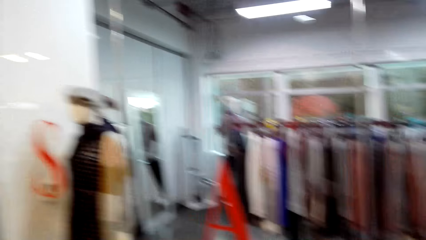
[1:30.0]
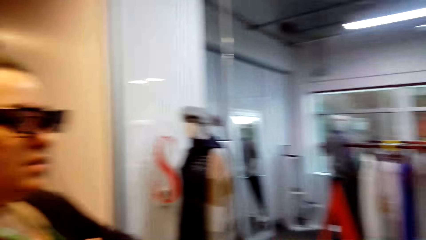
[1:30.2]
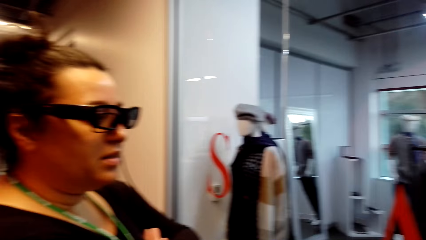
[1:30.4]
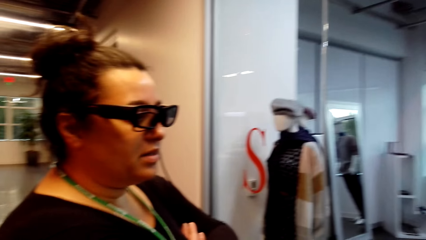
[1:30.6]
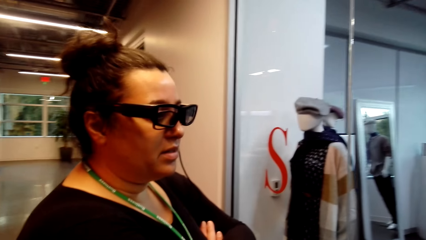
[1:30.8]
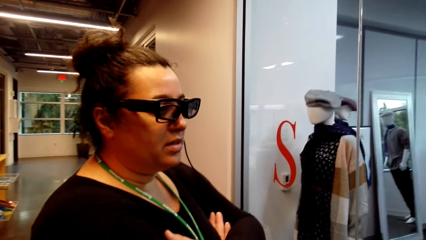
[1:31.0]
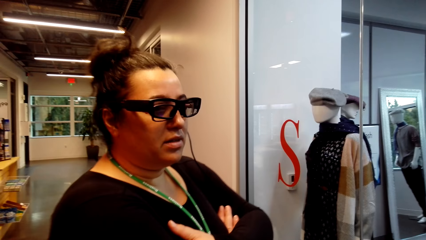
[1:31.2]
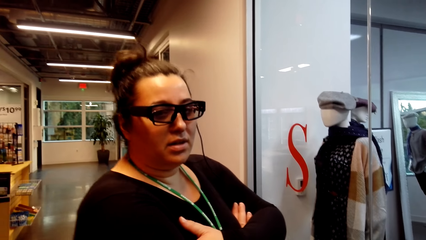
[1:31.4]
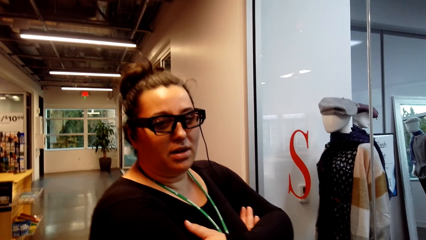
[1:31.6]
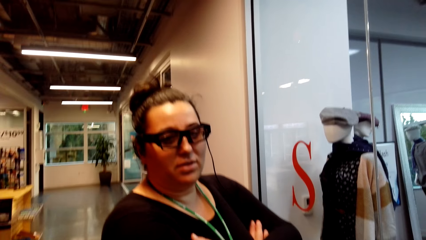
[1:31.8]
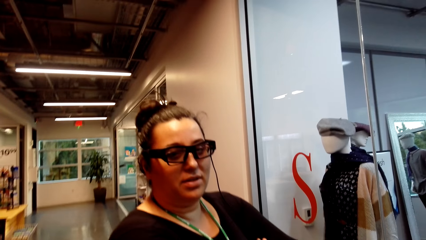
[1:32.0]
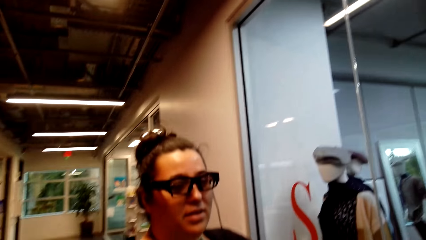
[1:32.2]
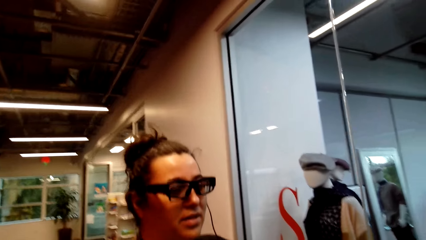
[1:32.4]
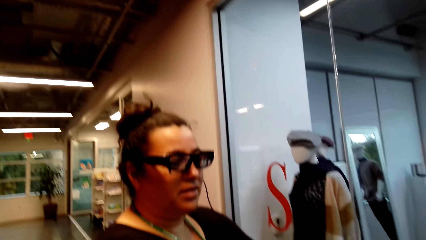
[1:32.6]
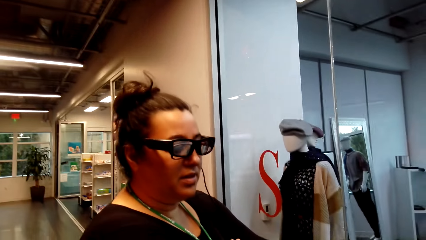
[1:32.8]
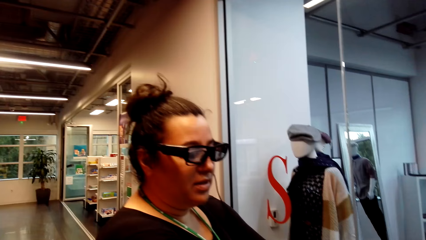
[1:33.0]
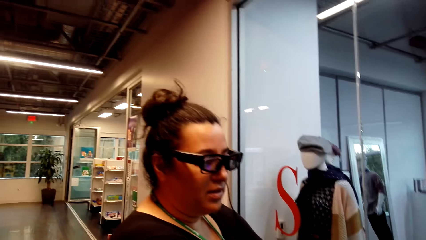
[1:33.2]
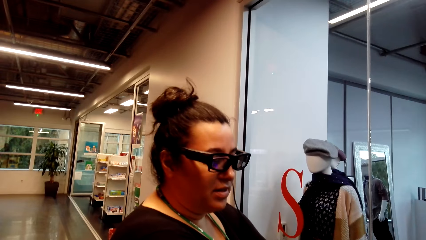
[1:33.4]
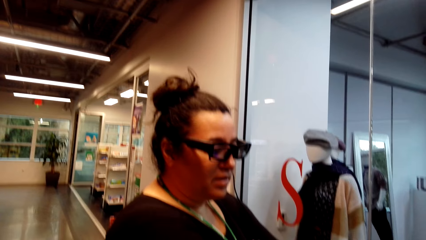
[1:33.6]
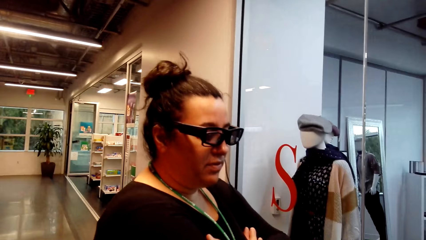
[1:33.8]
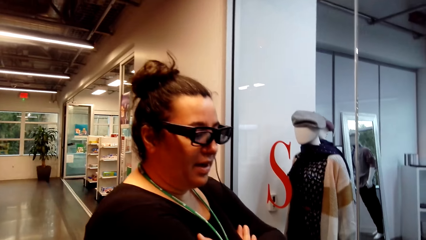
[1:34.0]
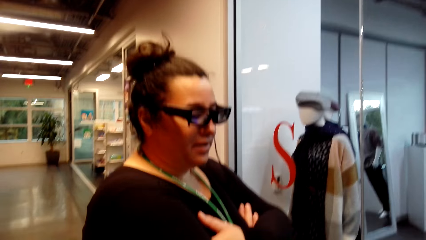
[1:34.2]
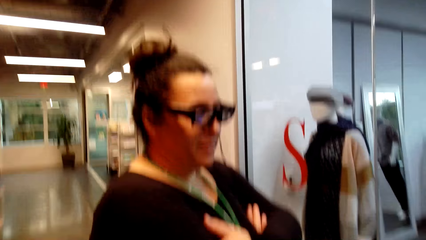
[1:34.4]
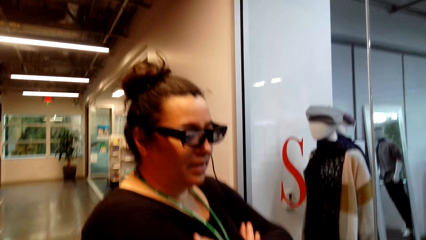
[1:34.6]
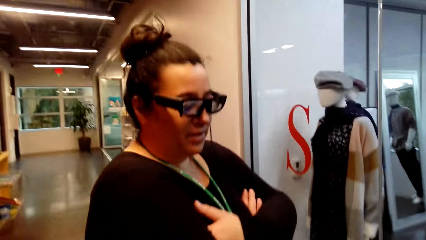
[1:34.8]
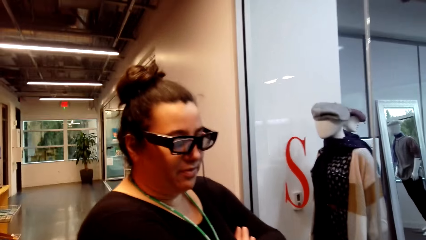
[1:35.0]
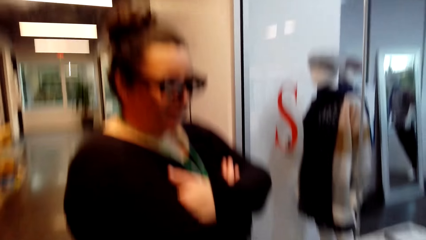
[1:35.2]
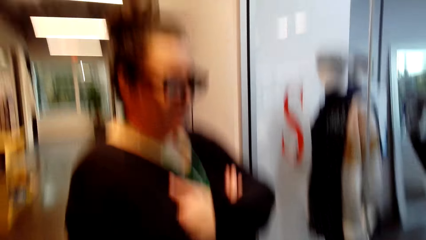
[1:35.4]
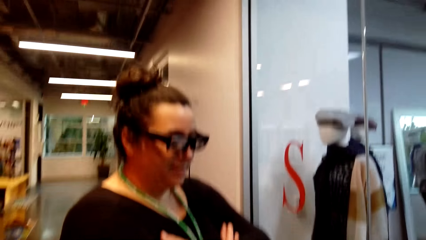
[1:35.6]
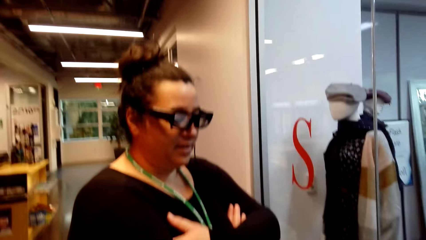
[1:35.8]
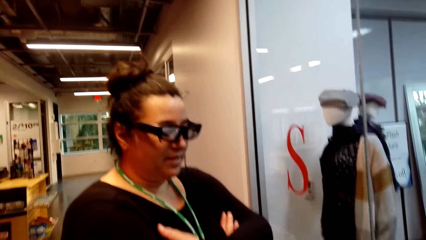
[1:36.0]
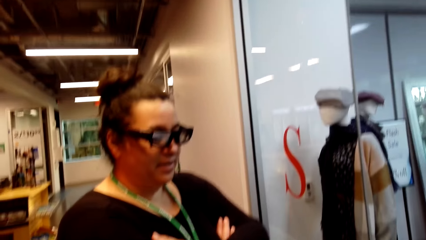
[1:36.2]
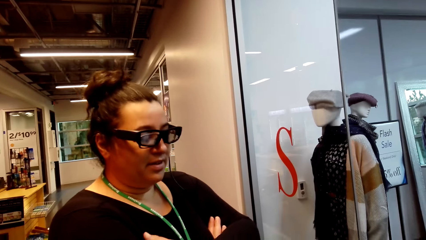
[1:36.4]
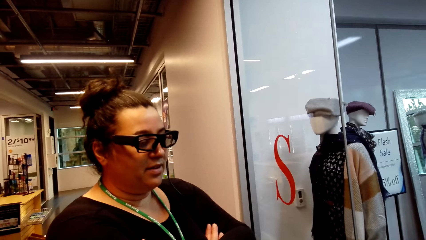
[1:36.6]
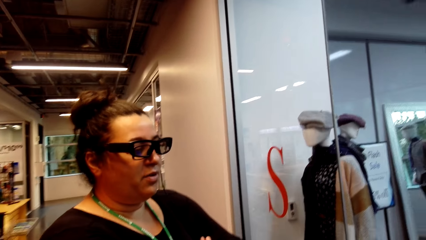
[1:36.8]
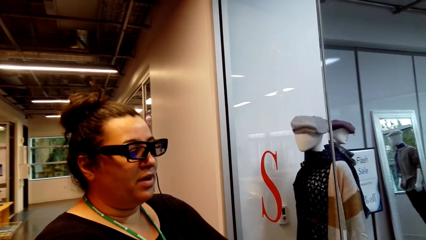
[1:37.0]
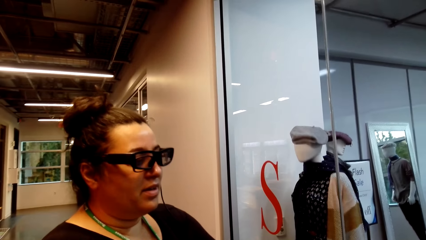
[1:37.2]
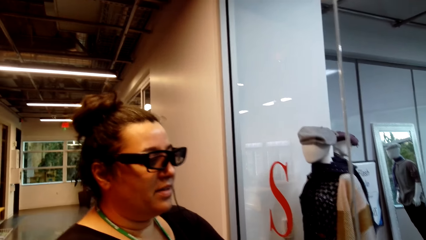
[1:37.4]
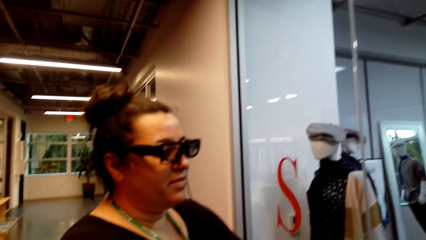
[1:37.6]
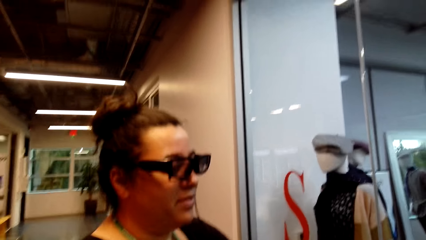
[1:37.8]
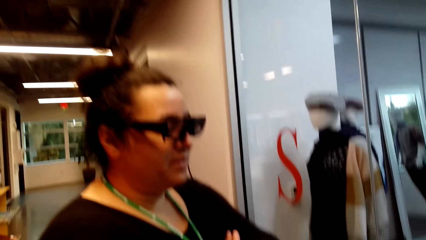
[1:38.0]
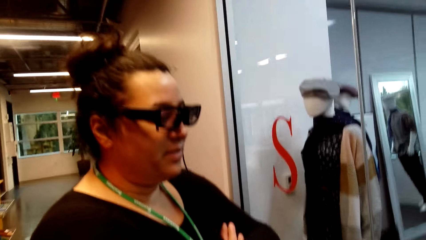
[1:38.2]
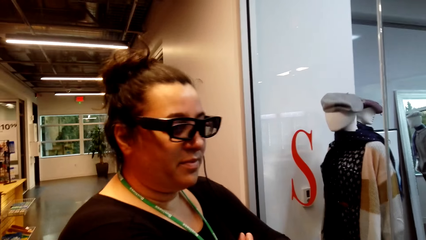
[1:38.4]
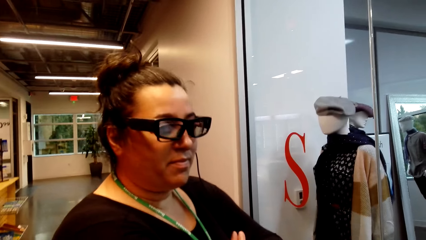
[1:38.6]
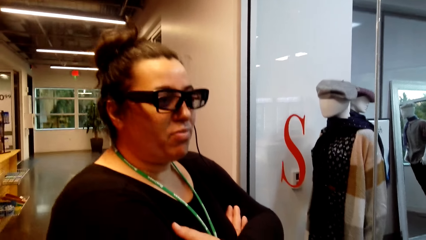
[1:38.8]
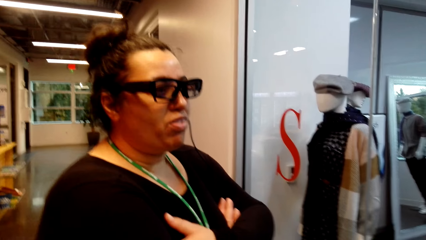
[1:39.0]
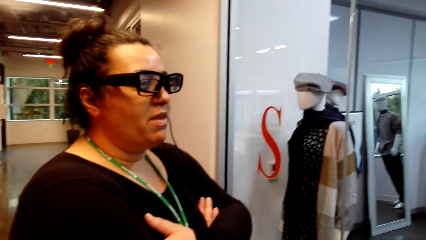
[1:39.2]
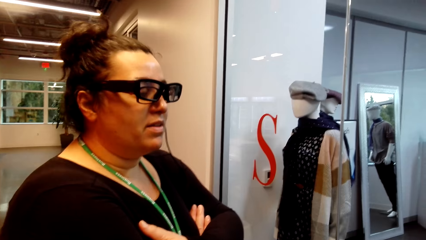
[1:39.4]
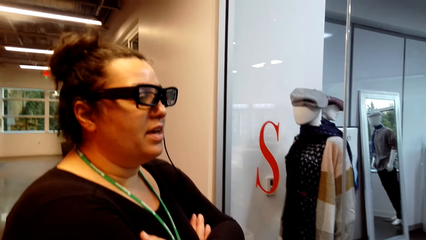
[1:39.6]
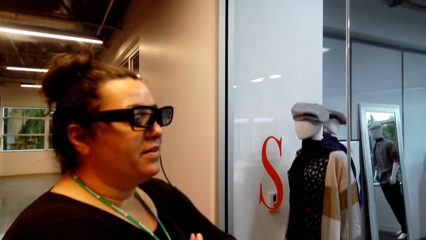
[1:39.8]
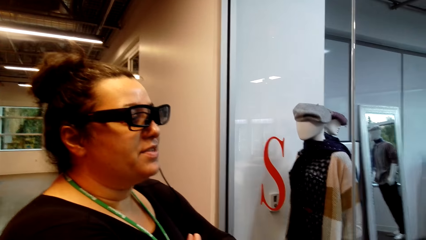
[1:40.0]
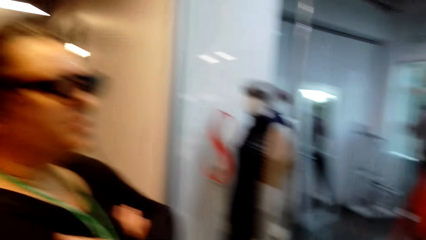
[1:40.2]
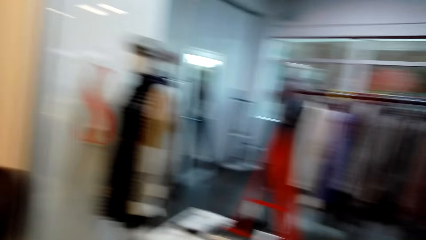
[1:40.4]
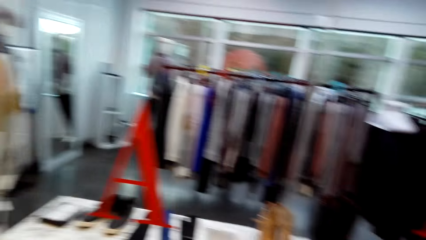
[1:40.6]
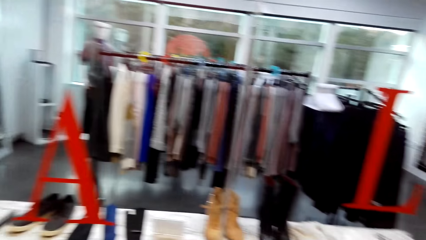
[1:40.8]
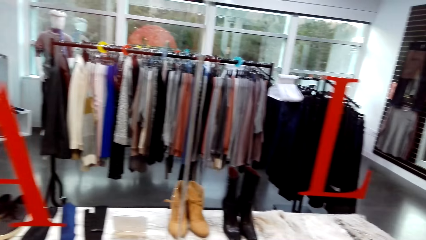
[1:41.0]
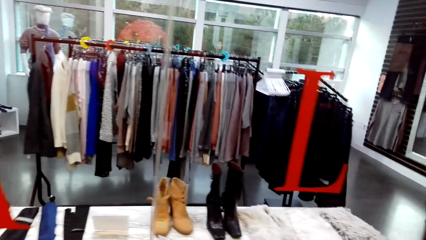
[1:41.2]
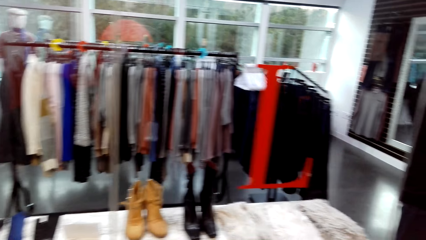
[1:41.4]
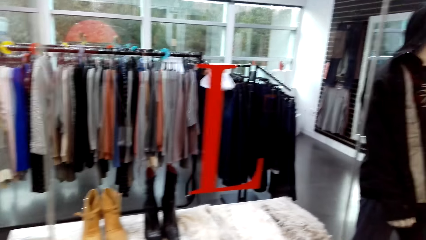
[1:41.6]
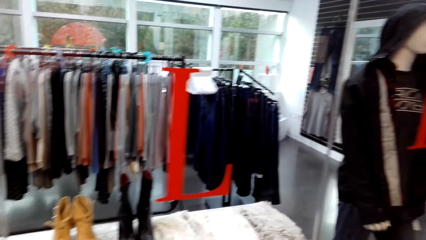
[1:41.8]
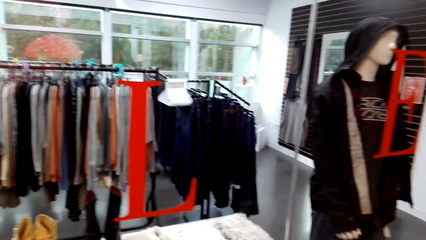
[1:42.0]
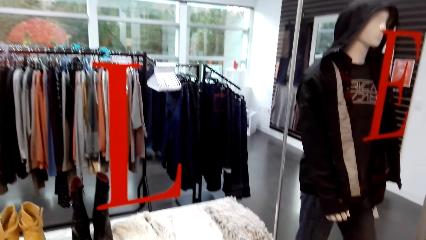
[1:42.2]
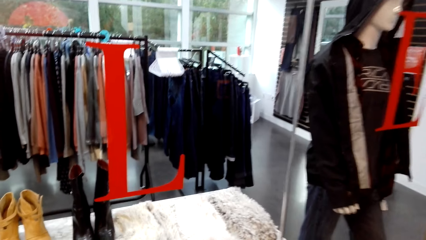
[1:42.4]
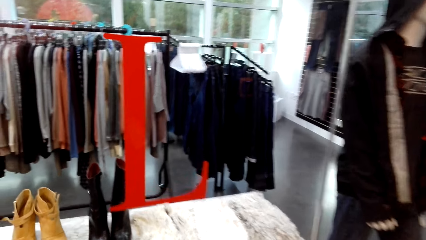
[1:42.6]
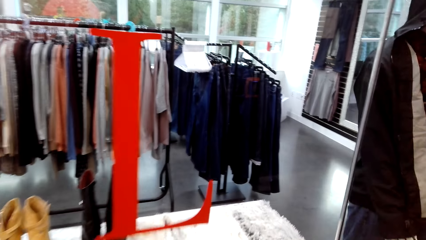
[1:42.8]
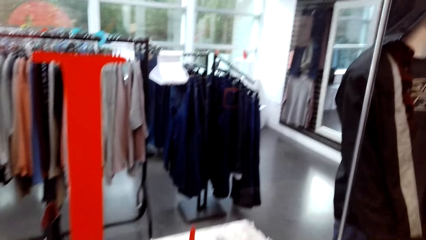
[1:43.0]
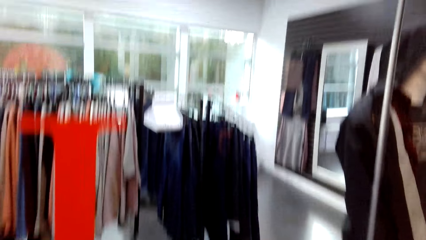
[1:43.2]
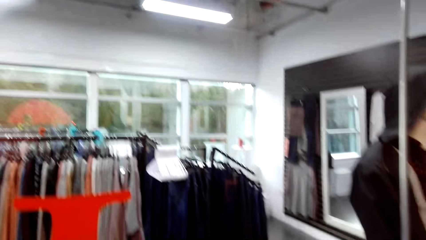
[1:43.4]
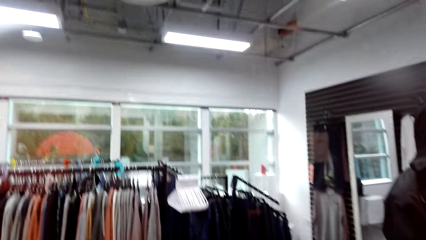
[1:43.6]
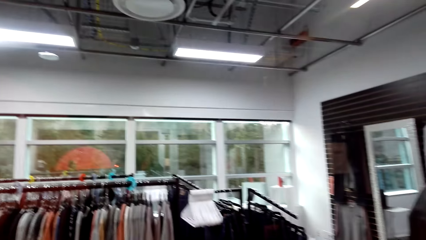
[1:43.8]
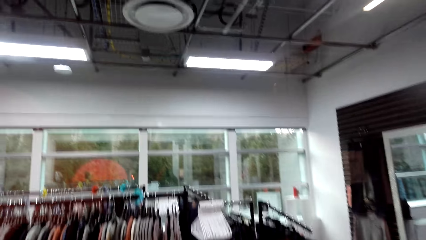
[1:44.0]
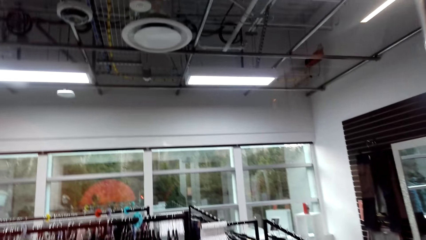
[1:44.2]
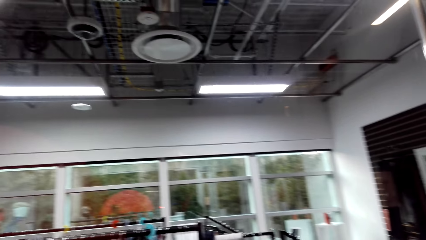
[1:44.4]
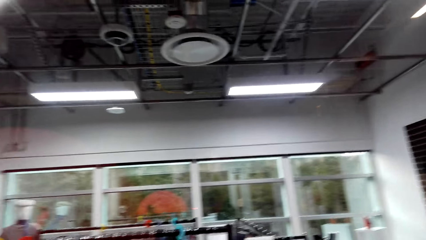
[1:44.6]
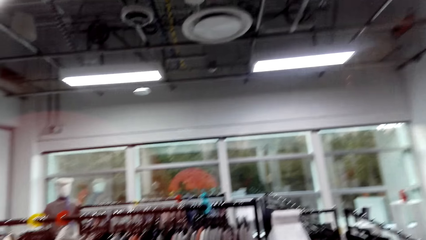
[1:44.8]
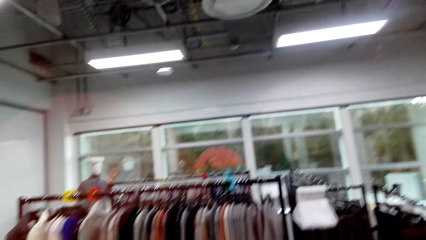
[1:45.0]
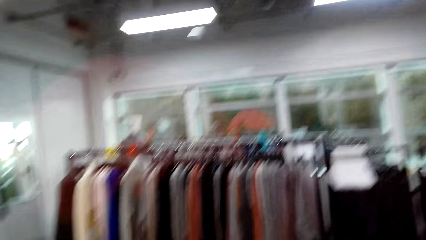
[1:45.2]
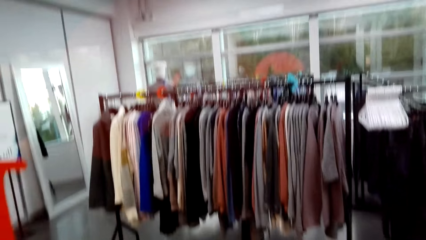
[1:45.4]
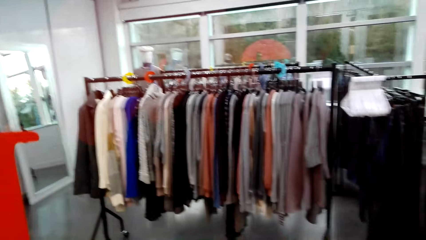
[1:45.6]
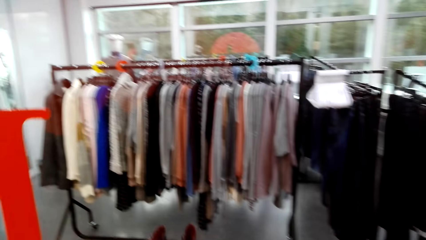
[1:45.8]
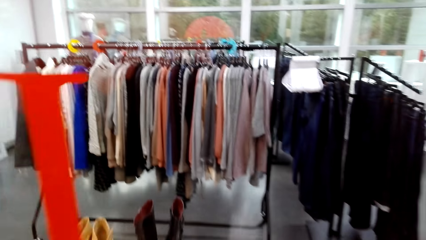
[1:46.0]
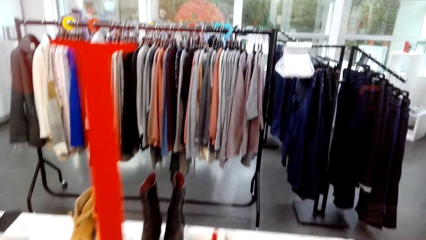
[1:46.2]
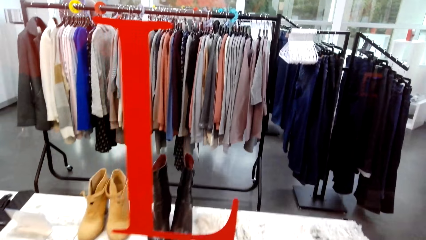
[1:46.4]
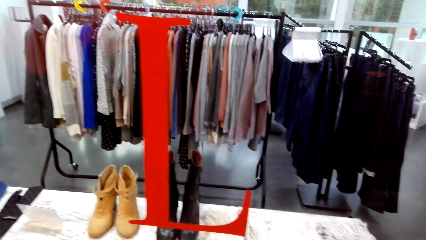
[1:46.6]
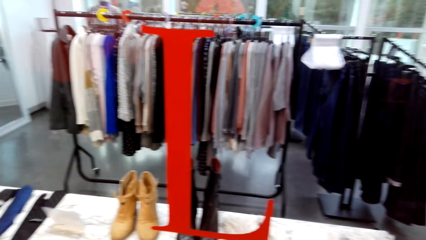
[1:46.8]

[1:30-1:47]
The camera wearer looks at the clothes.
